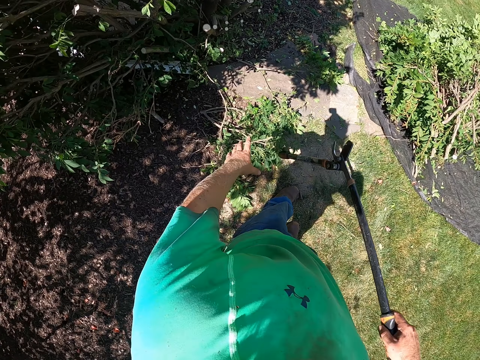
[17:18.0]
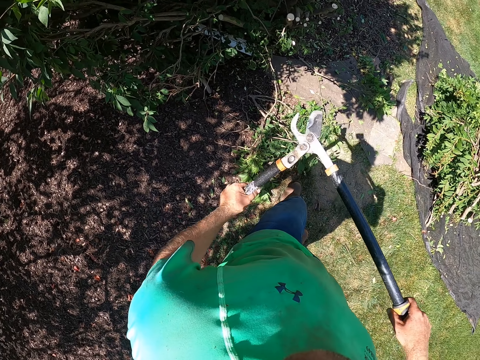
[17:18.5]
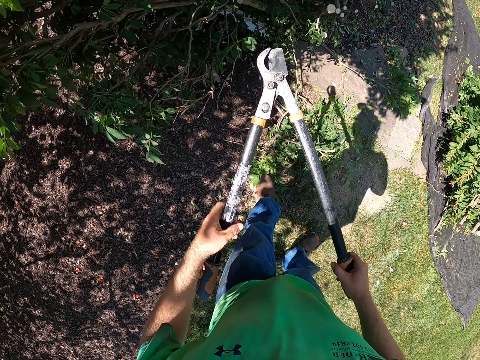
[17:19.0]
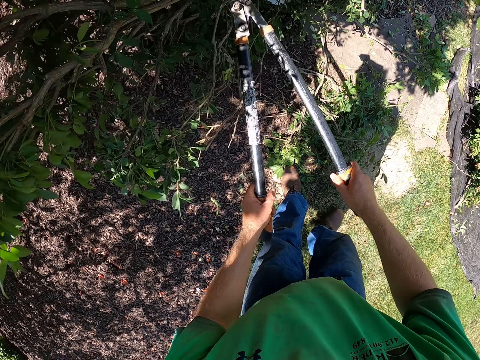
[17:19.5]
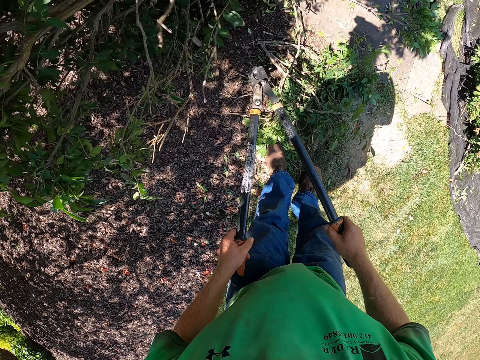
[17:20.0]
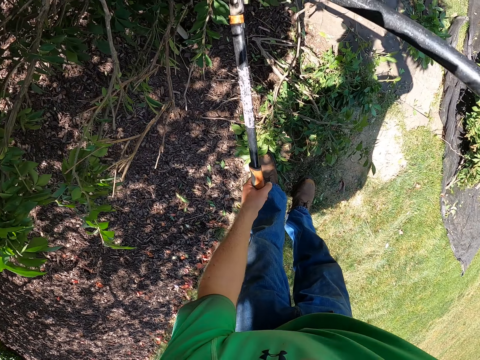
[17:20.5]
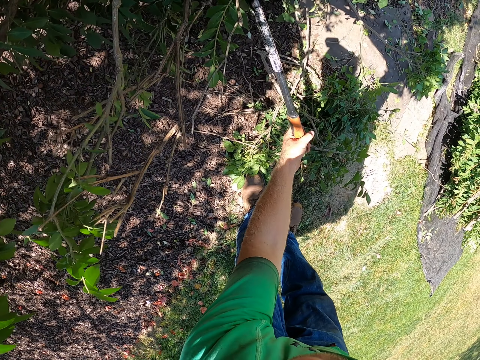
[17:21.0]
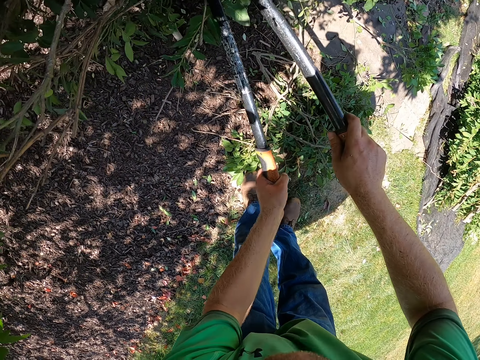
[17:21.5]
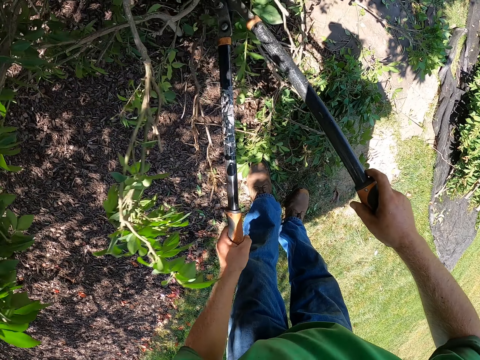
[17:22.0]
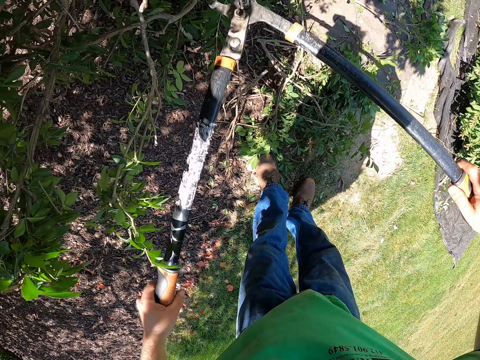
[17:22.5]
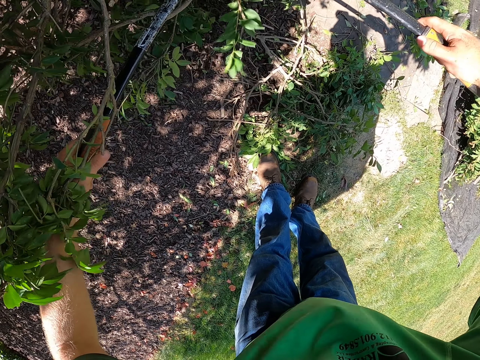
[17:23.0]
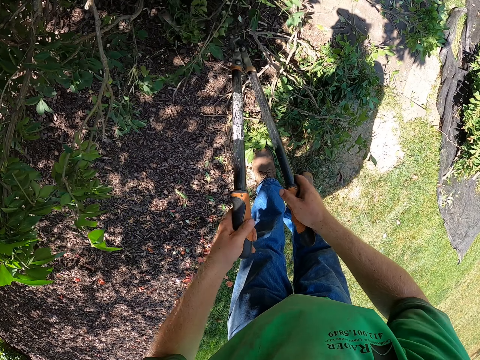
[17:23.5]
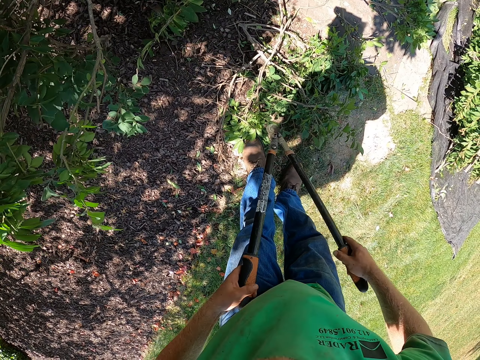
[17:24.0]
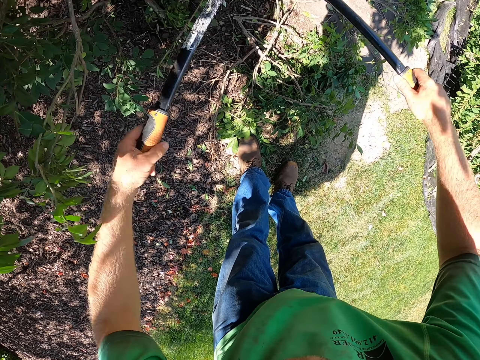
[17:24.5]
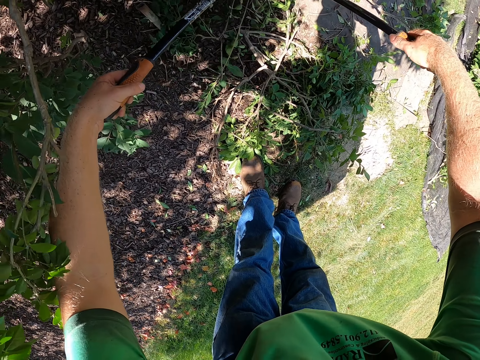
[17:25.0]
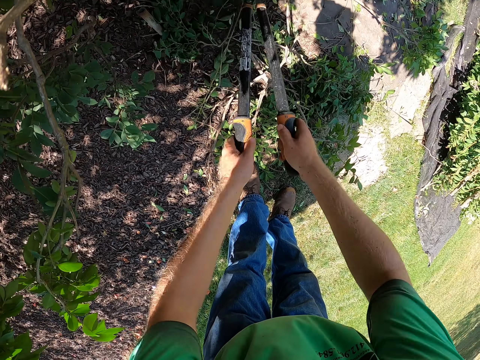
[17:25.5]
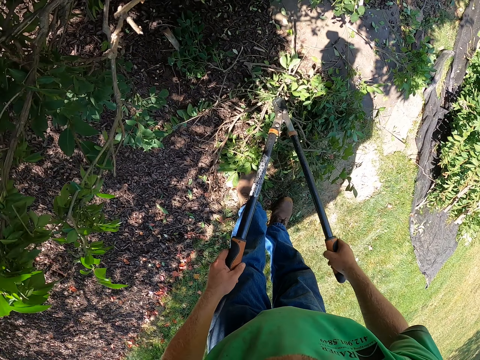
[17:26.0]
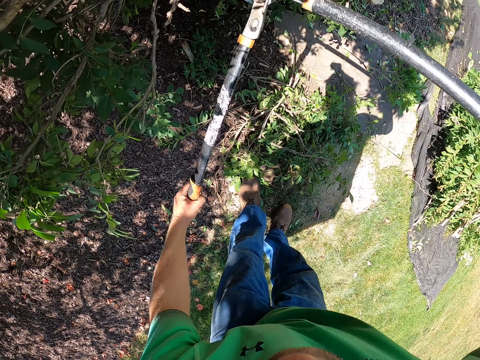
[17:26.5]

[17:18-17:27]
The camera wearer holds the pruner (pruning shears) with both hands. He hits the tree with the pruner. He cuts a tree branch to the floor with the pruner.

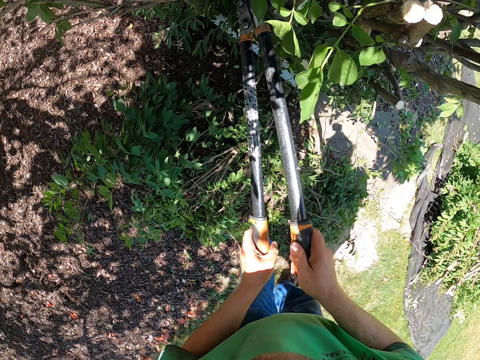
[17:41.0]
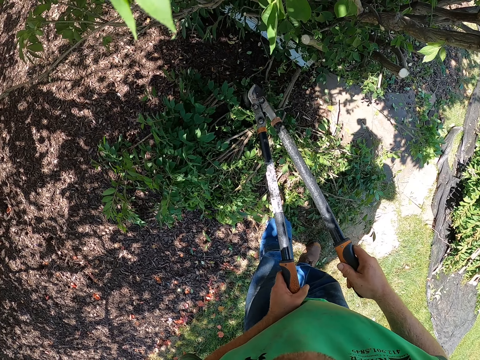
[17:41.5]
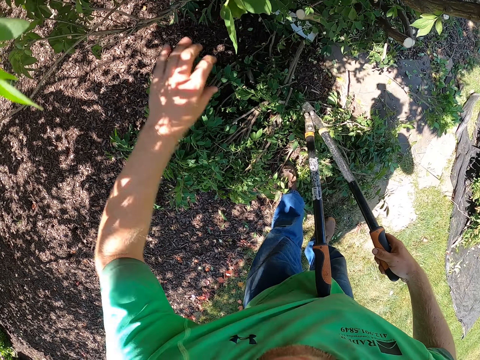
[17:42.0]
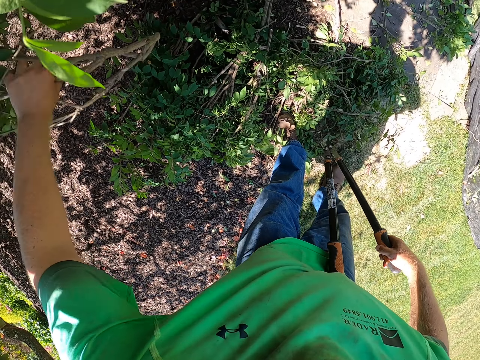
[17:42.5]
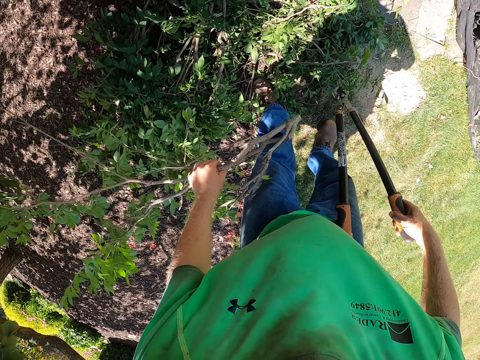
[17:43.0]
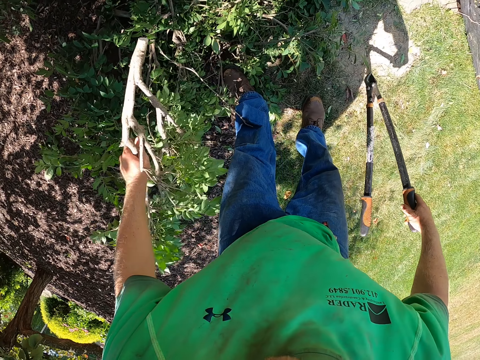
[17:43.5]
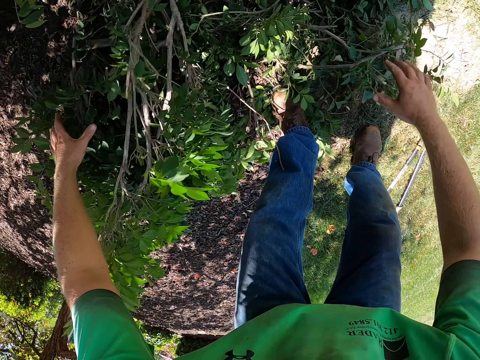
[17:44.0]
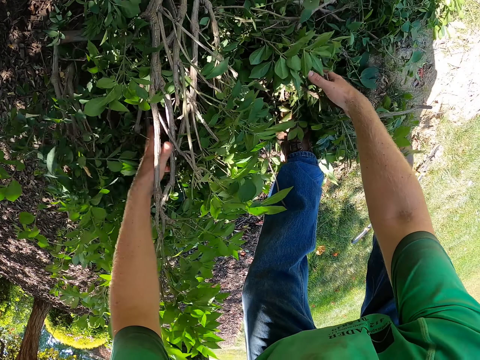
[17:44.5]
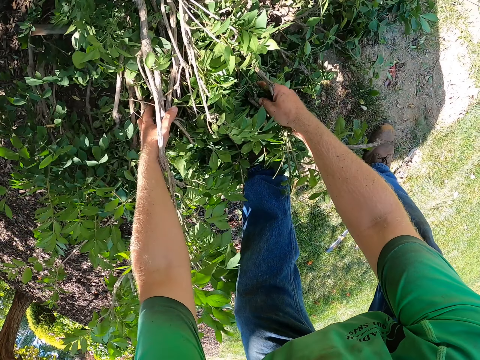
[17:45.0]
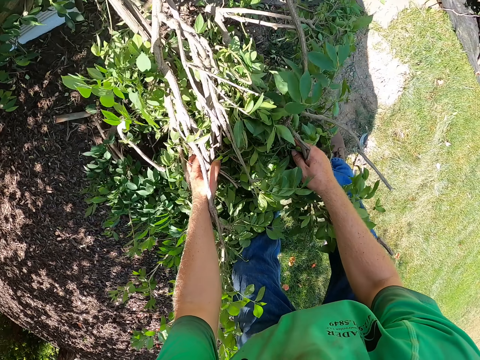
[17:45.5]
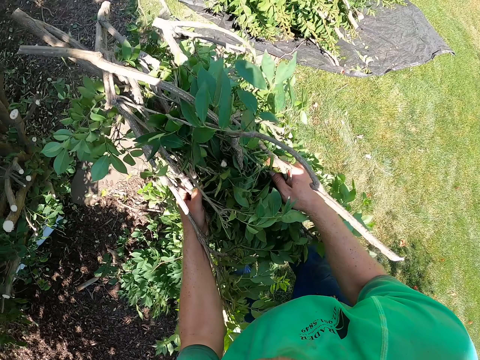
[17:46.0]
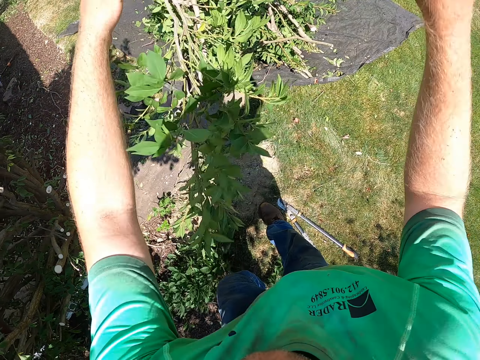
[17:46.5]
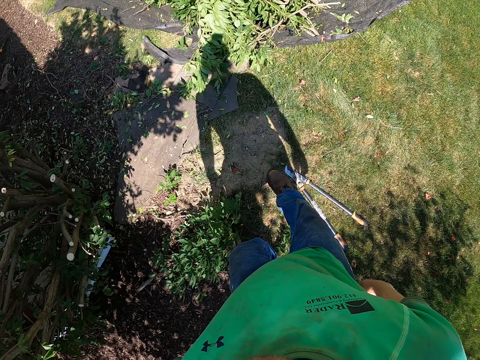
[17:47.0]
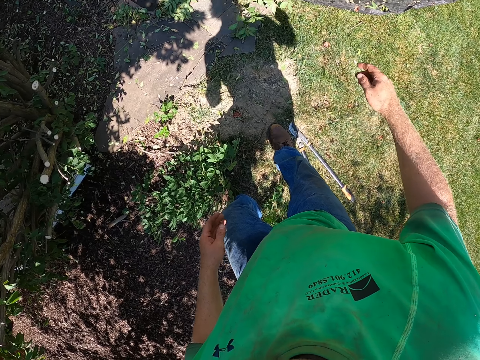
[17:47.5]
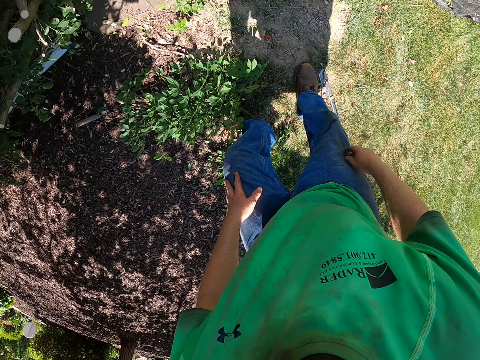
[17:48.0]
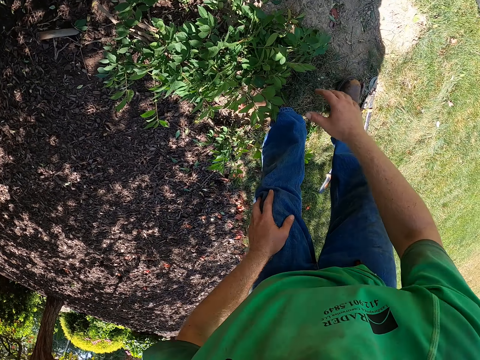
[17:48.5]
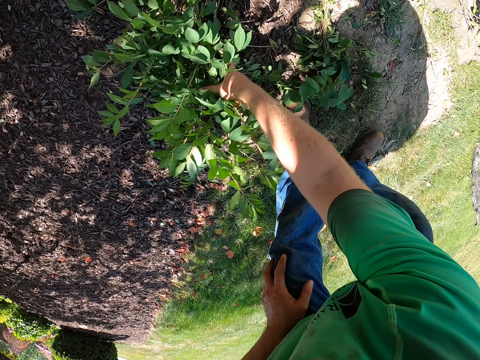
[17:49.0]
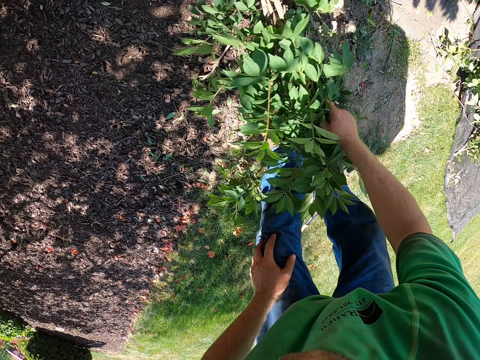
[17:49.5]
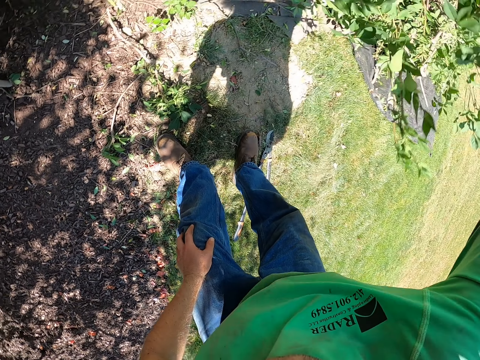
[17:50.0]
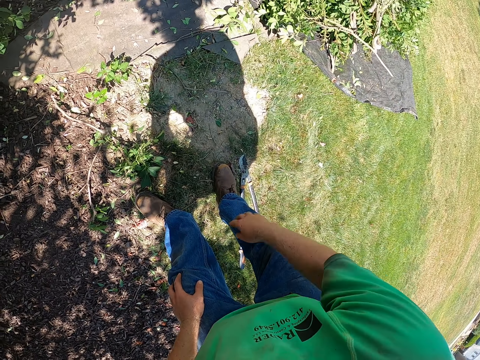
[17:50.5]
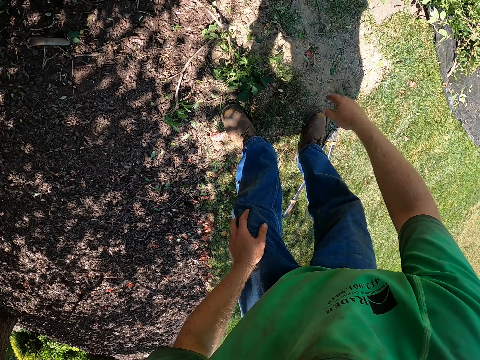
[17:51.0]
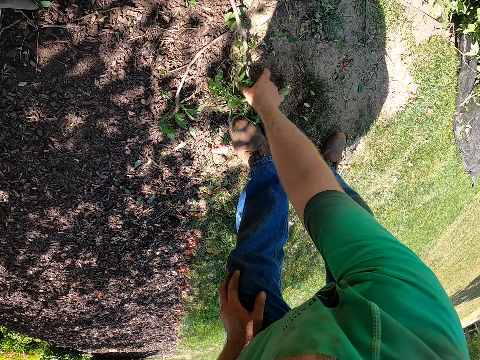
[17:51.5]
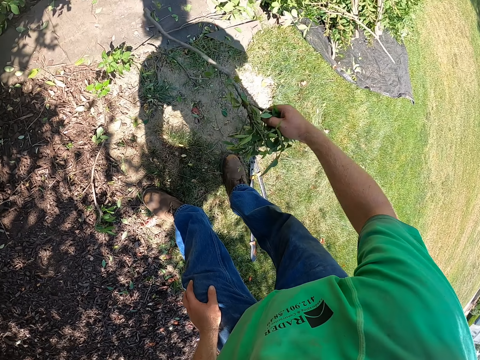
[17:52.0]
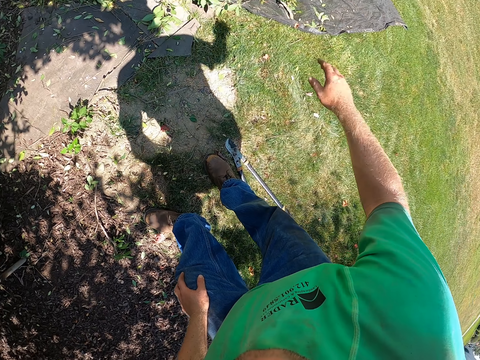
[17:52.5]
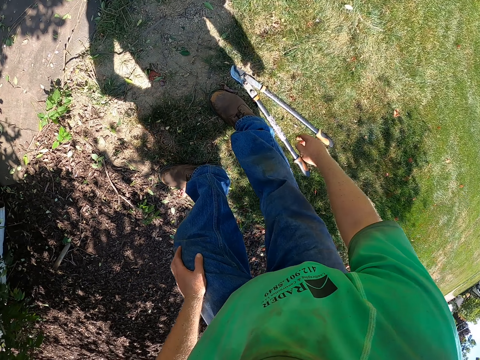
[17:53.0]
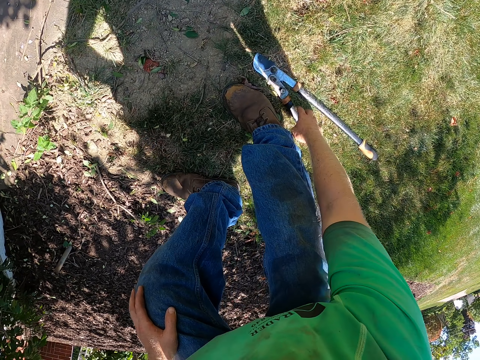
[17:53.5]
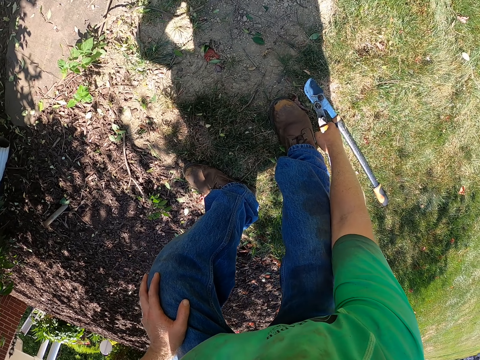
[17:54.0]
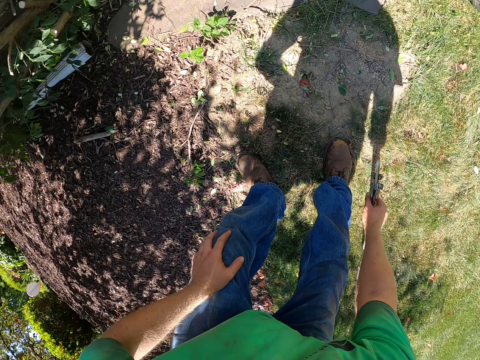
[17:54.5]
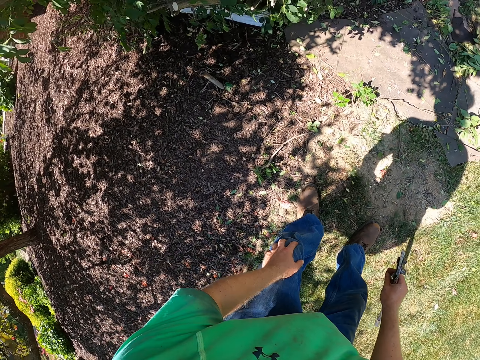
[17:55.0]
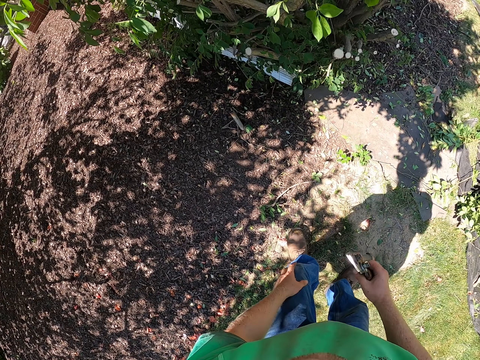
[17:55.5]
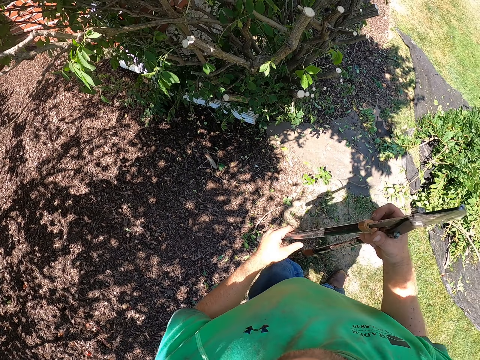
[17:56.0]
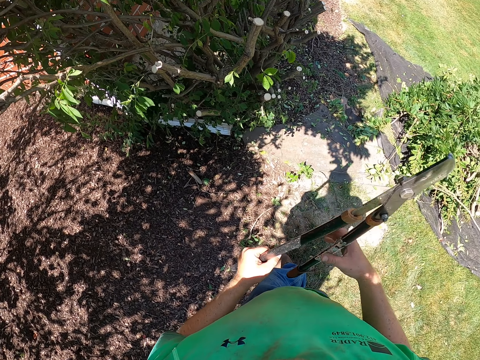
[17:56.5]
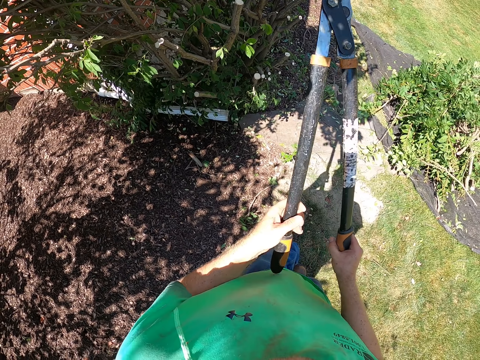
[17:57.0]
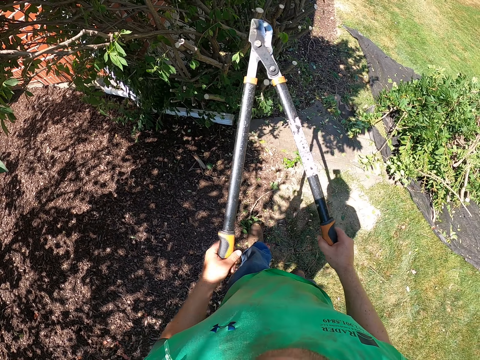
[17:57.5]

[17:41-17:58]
The camera wearer holds the pruner (pruning shears) with his right hand. He pulls a tree branch down with his left hand. He drops the pruner to the floor from his right hand. He drops the tree branch to the floor from his left hand. He picks up tree branches on the floor with both hands. He drops the tree branch onto the black cloth on the floor with both hands. He picks up the tree branches on the floor with his right hand. He drops the tree branch to the black cloth on the floor. He picks up the tree branch on the floor with his right hand. He drops the tree branch to the black cloth on the floor. He picks up the pruner from the floor with his right hand. He holds the pruner with both hands.
